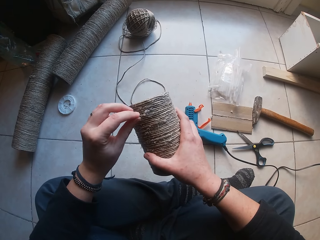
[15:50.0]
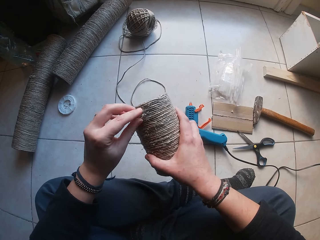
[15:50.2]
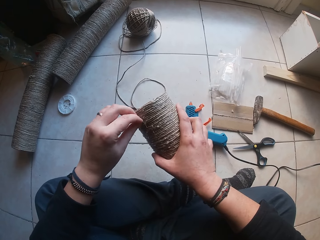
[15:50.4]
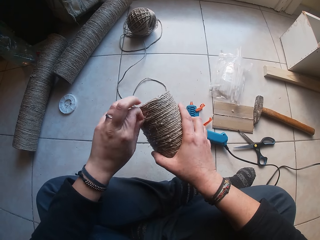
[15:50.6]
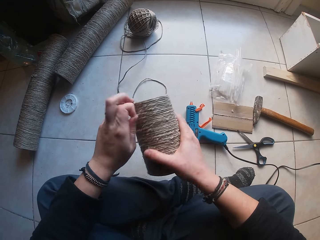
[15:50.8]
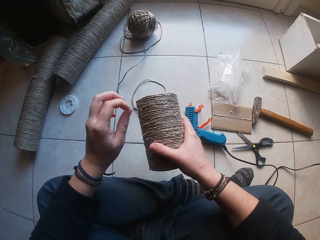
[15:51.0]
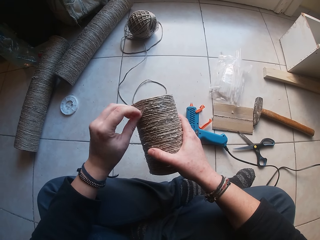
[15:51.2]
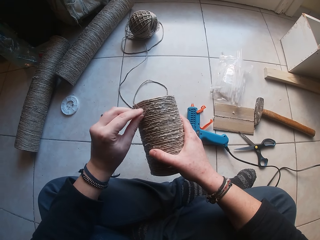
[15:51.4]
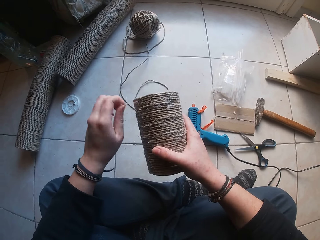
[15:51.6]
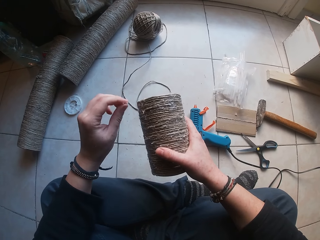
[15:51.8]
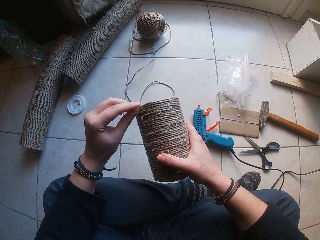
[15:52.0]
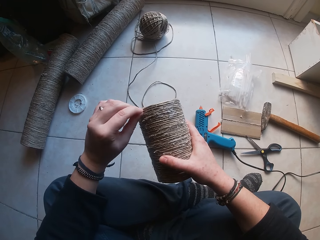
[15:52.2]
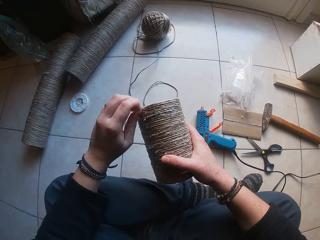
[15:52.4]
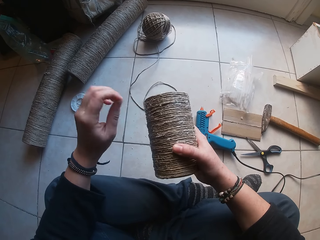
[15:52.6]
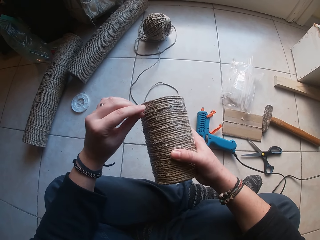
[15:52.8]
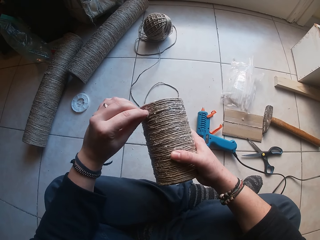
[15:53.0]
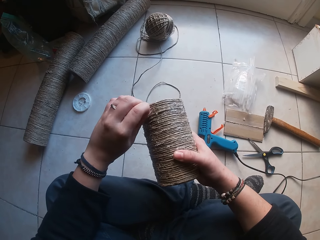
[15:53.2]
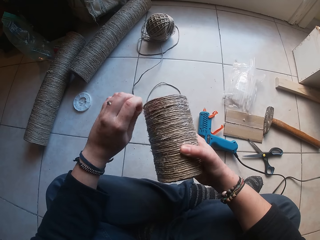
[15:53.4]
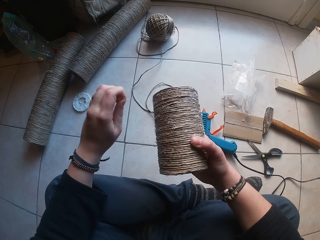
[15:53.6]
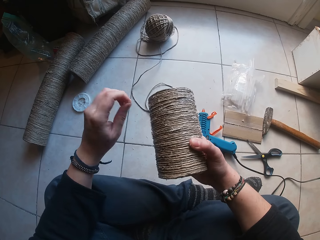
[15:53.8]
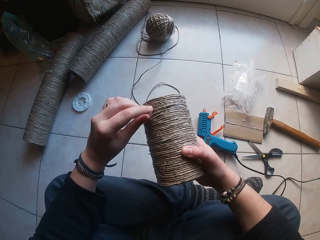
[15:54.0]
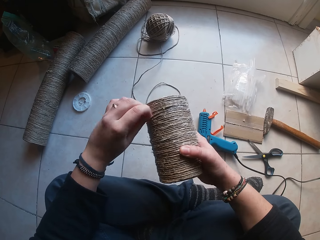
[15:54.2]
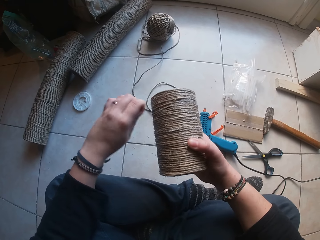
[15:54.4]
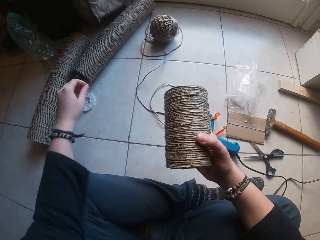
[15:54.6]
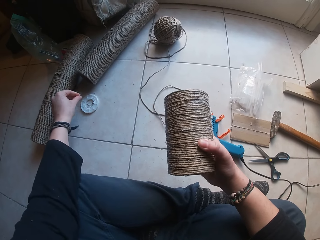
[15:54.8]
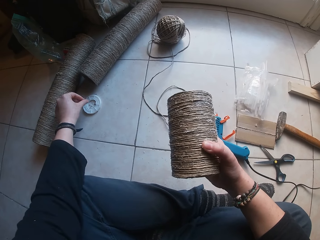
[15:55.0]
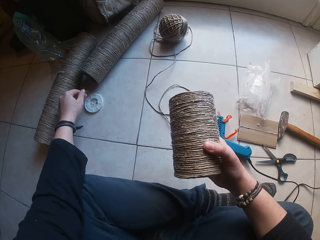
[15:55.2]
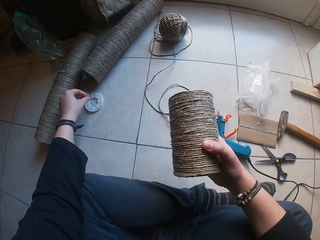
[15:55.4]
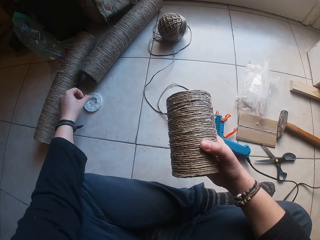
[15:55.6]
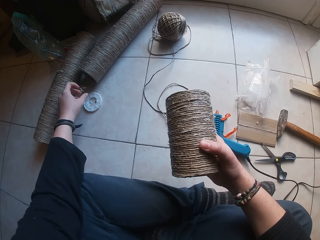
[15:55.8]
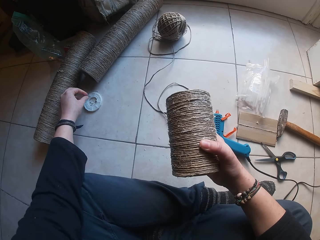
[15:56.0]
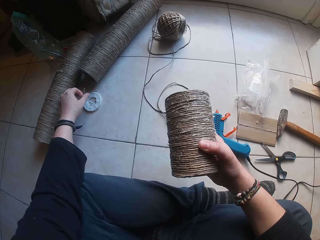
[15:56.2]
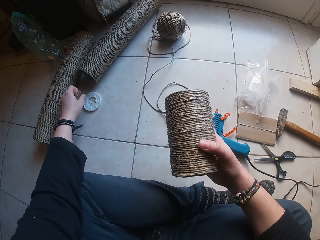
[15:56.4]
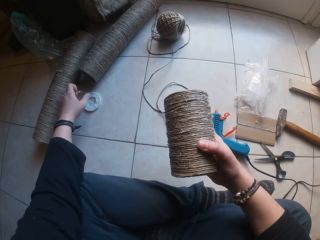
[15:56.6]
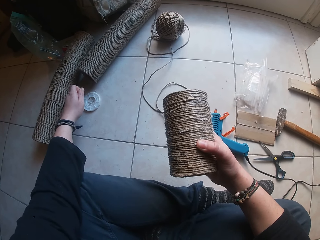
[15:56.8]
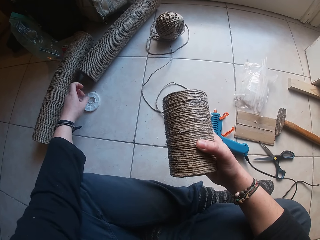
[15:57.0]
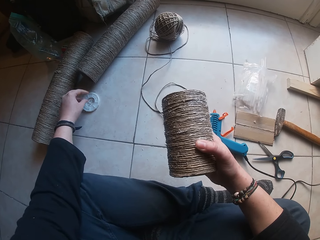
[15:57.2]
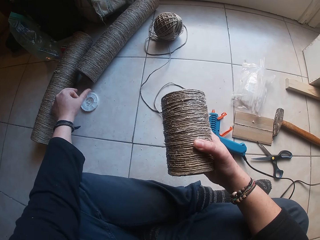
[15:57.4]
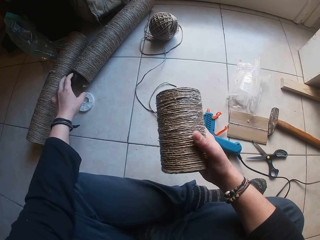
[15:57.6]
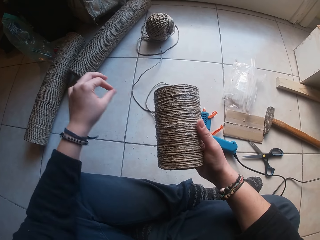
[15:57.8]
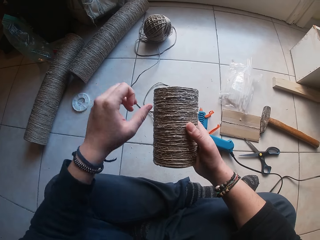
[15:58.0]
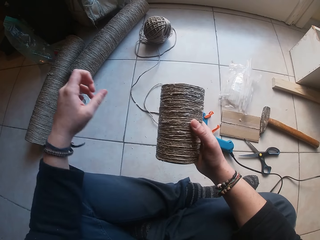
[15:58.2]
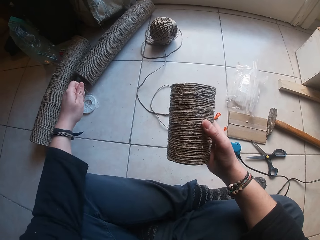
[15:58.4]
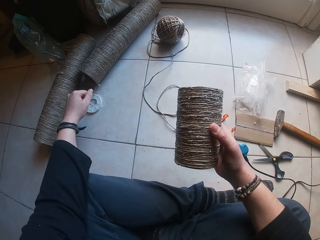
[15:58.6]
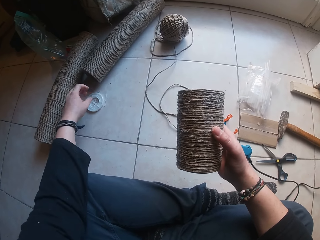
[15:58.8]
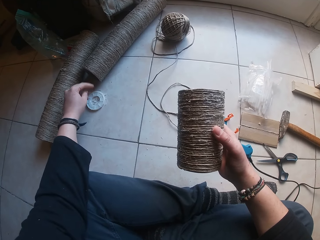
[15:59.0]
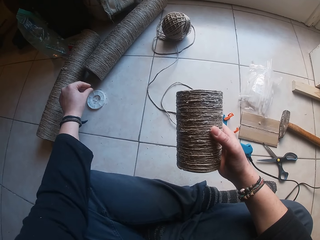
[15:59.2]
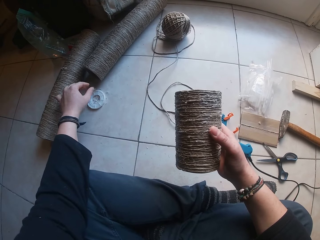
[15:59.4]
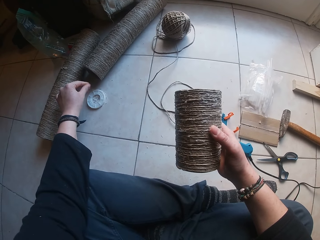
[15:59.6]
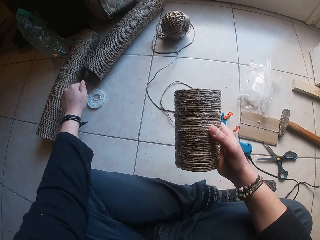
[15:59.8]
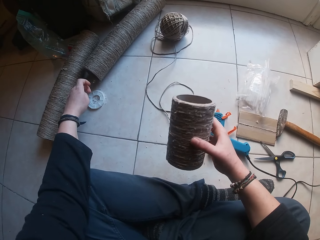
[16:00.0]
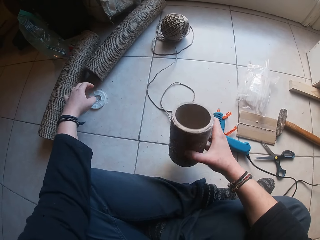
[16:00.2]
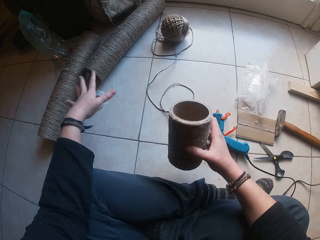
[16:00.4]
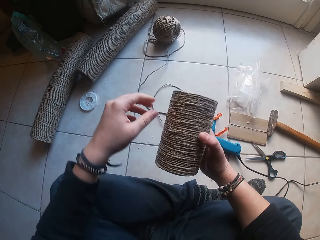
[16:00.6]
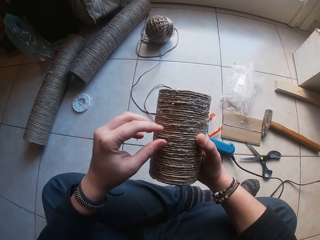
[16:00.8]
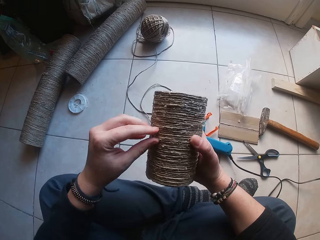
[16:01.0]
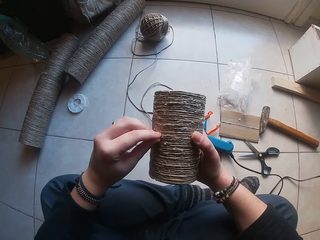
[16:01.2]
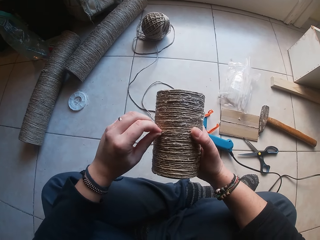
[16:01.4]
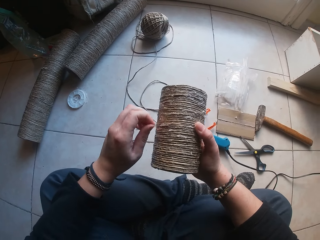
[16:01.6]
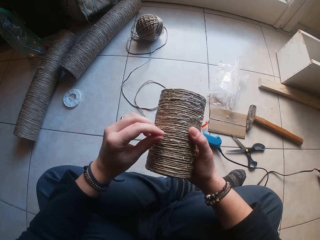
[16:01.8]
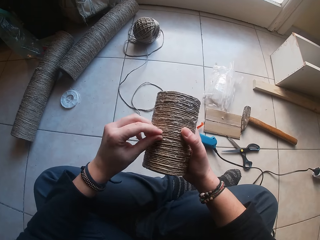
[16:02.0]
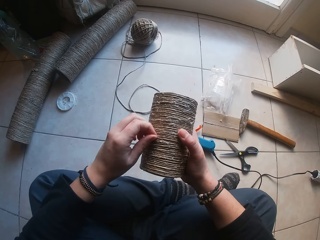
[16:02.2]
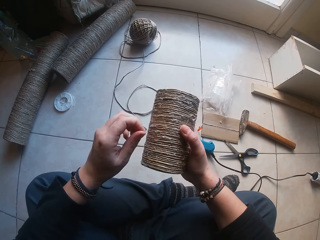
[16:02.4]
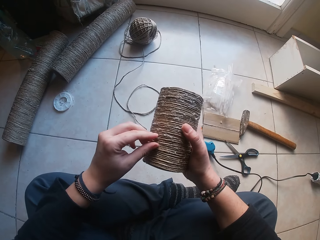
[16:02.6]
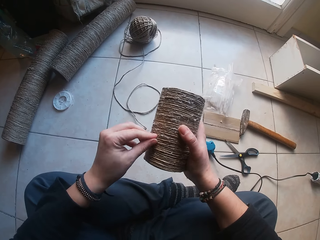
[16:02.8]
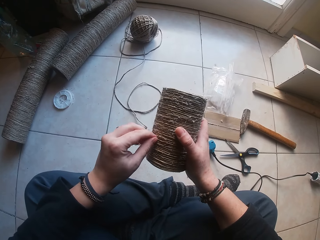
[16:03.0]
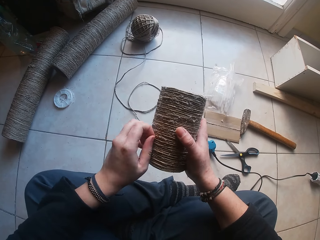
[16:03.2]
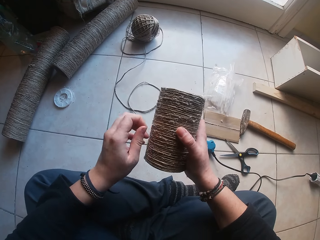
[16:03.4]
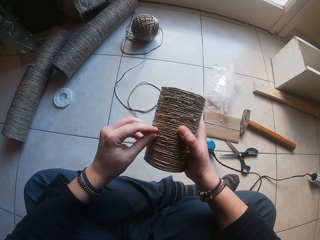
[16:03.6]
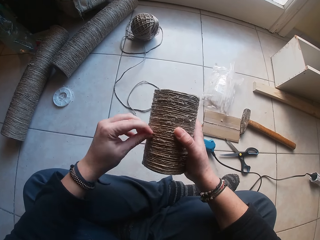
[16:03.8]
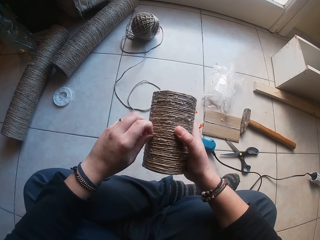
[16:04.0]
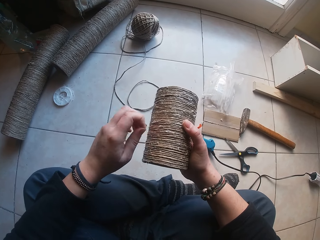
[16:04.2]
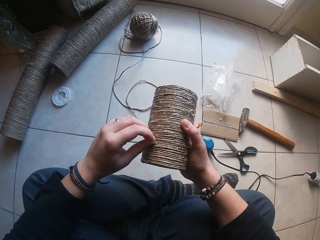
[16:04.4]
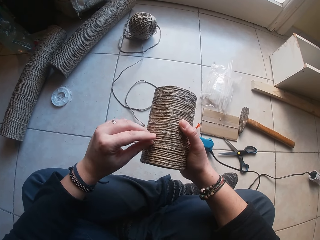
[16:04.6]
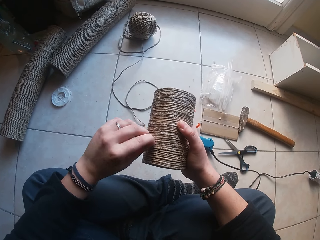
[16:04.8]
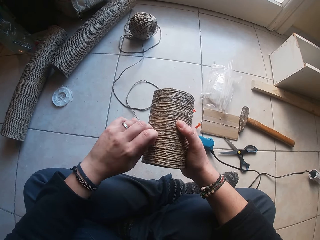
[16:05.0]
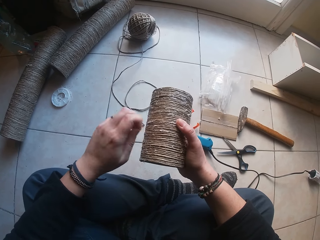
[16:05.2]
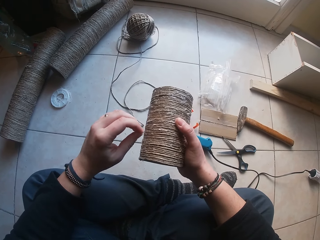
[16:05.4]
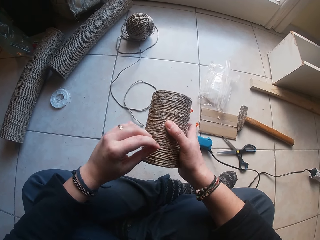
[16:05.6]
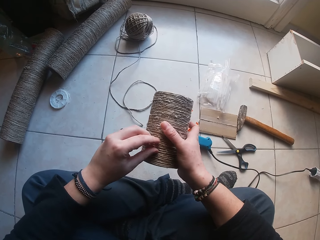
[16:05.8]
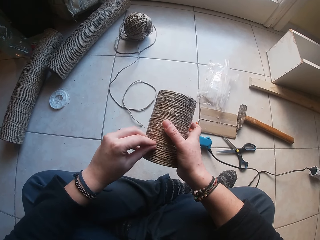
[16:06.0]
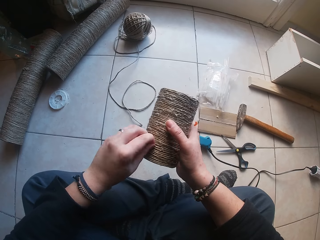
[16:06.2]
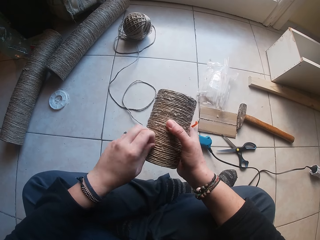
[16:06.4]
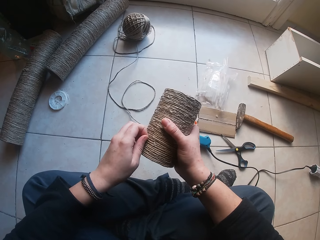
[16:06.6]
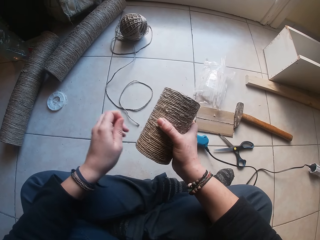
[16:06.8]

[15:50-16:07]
The camera wearer drops the dried glue remnants in her left hand on the ground. She removes the dried glue remnants on the twined cardboard tube in her right hand with her left hand.

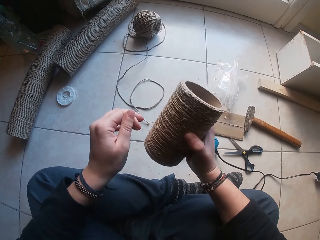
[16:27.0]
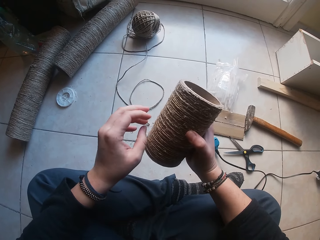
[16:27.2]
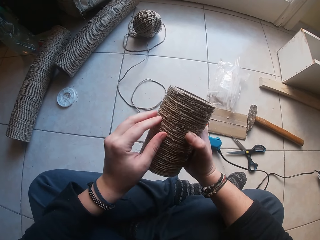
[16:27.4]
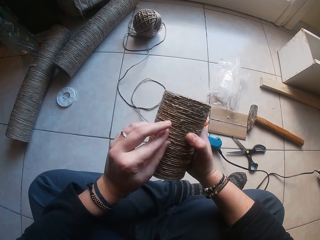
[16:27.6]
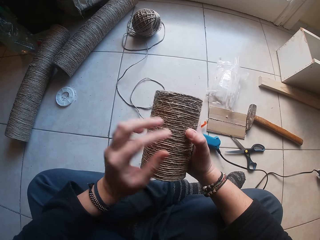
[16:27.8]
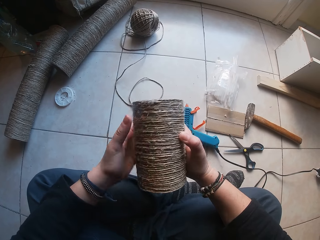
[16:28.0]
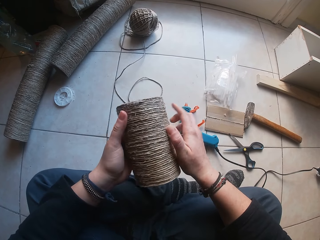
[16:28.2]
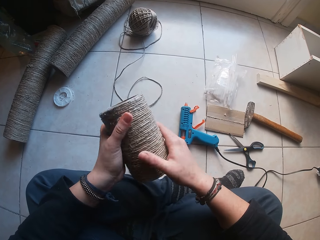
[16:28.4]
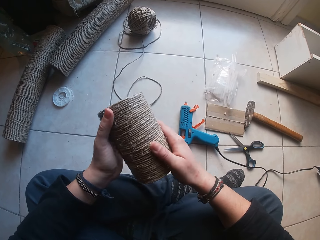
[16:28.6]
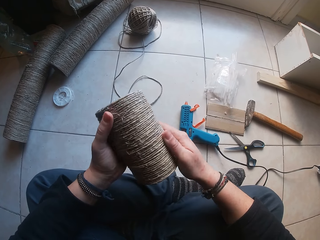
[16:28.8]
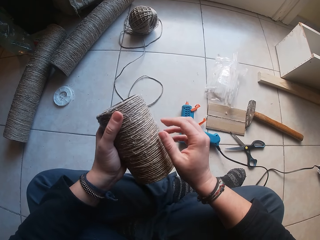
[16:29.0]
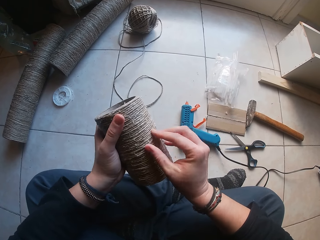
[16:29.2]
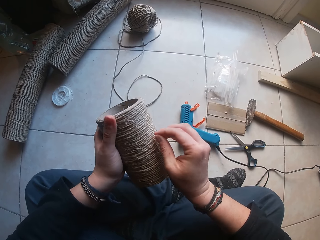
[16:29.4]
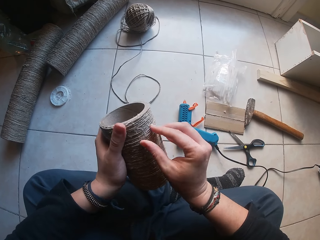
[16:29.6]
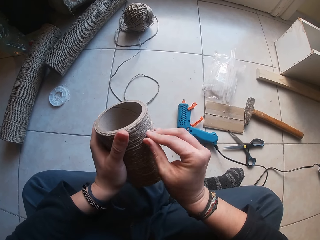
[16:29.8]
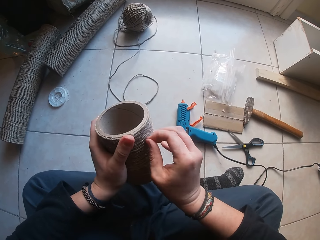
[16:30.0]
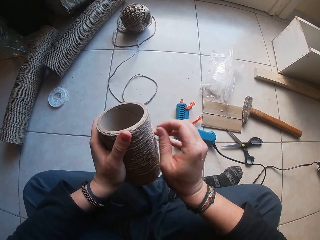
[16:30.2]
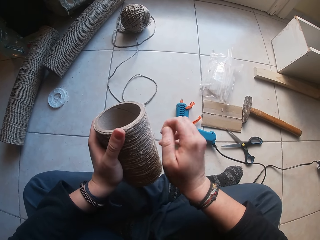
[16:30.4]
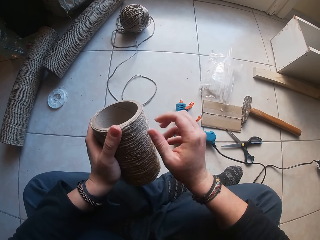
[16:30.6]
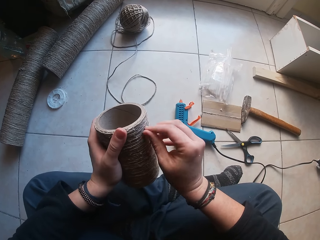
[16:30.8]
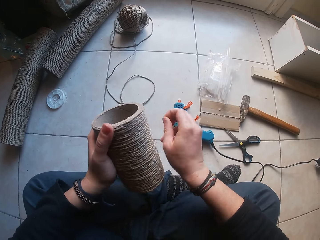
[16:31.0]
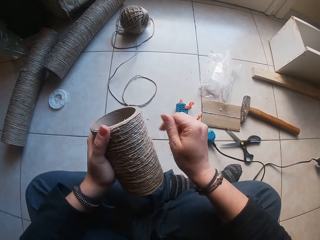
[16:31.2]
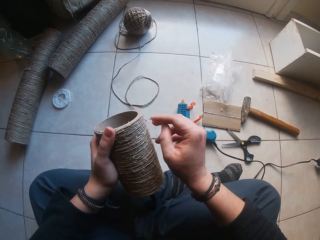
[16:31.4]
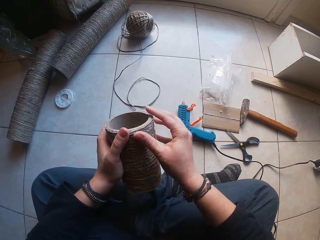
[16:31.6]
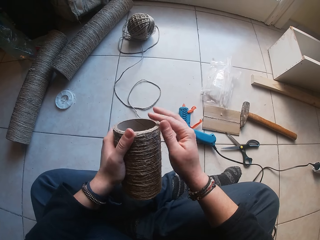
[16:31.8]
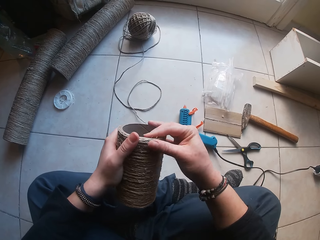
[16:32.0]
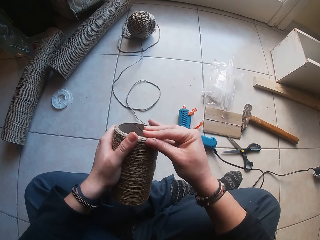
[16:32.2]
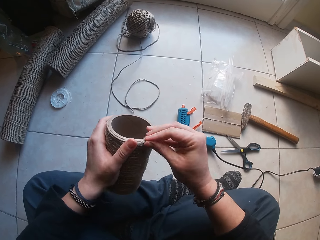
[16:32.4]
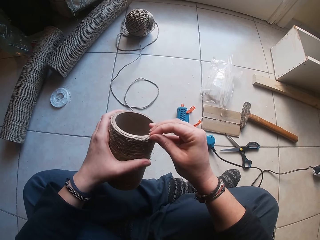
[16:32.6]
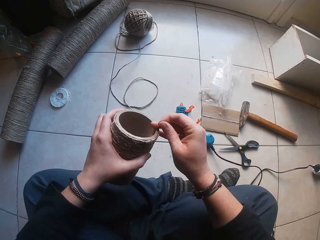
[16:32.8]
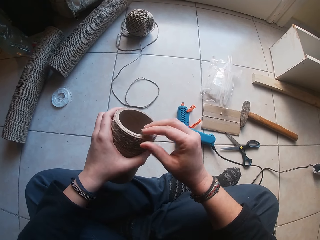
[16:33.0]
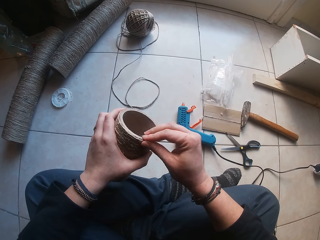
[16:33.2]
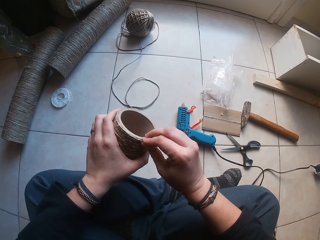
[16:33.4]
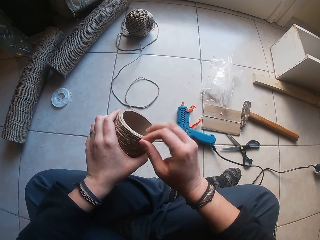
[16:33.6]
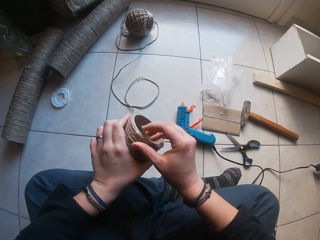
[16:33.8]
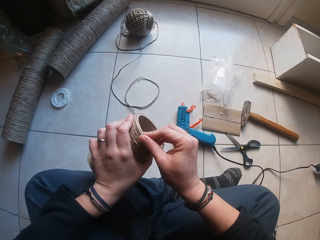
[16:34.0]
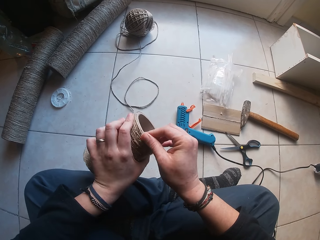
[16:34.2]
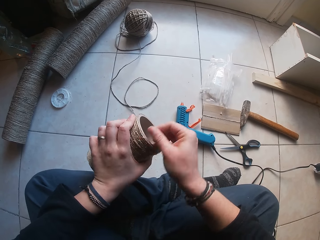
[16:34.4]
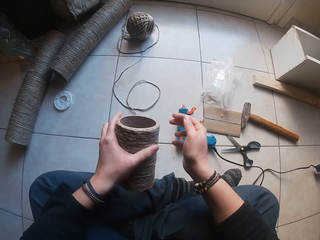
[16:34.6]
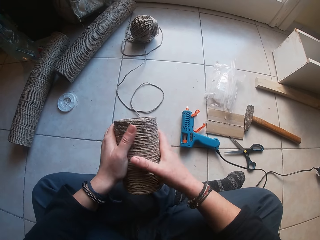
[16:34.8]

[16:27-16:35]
The camera wearer holds the twined cardboard tube with her left hand. She removes dried glue remnants on the twined cardboard tube in her left hand with her right hand.
